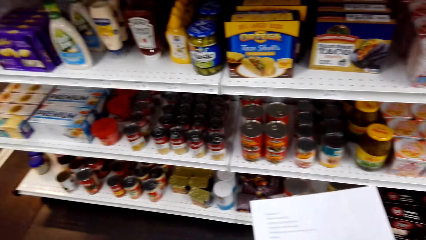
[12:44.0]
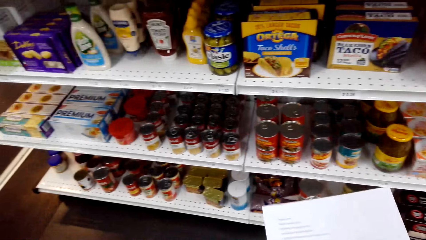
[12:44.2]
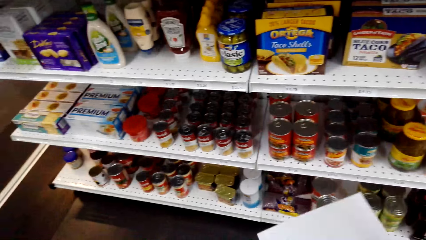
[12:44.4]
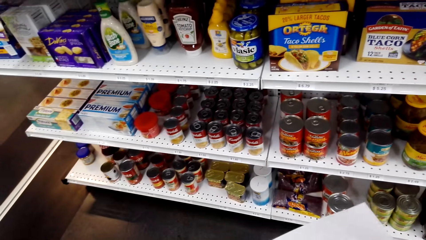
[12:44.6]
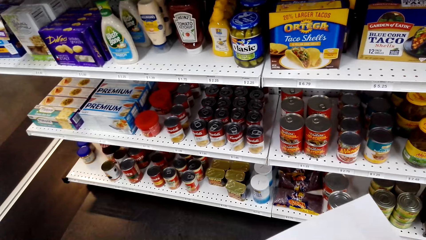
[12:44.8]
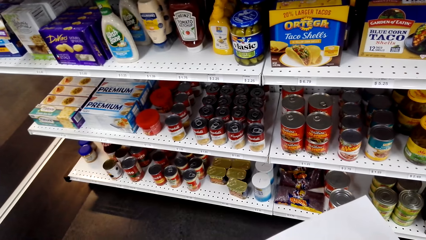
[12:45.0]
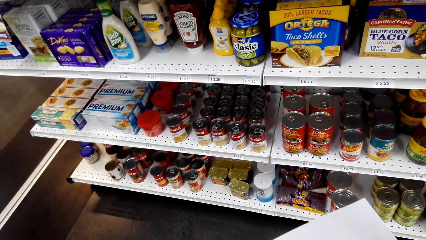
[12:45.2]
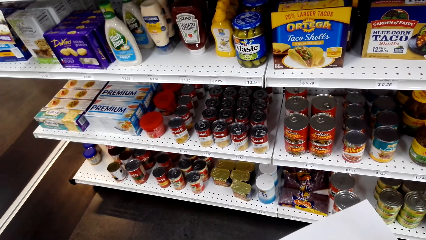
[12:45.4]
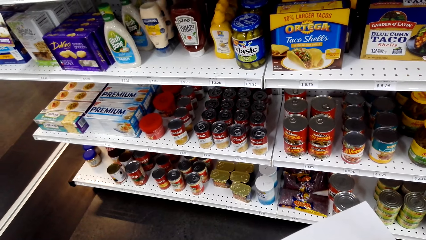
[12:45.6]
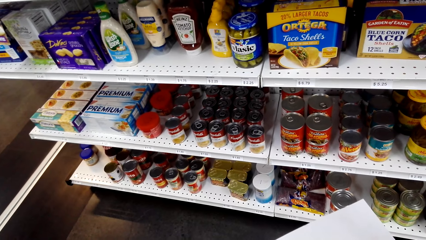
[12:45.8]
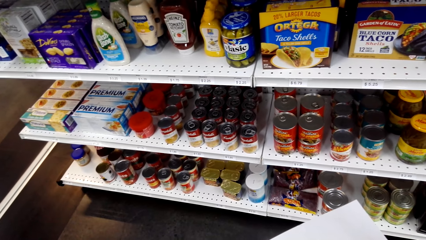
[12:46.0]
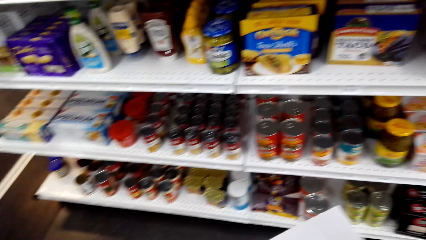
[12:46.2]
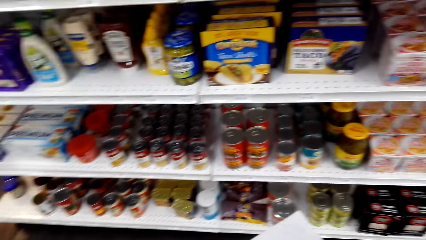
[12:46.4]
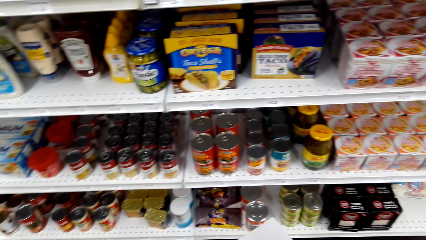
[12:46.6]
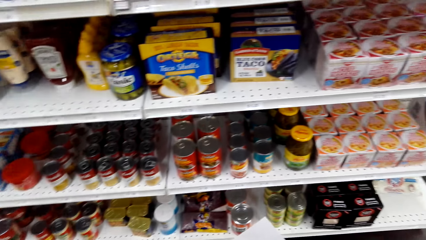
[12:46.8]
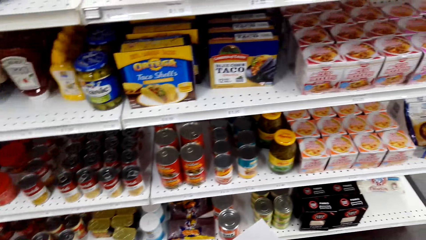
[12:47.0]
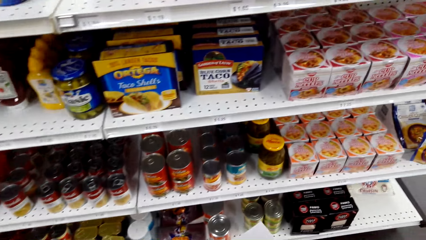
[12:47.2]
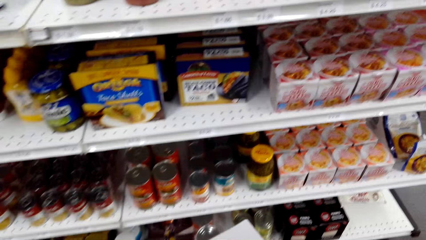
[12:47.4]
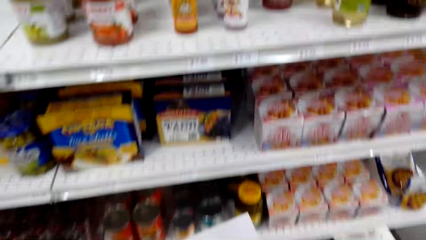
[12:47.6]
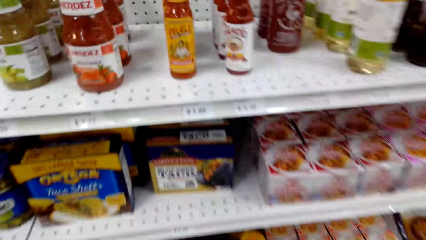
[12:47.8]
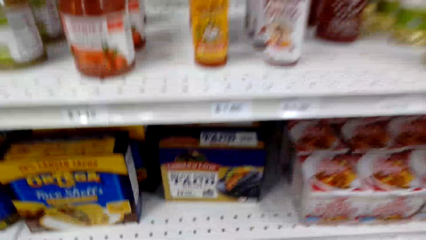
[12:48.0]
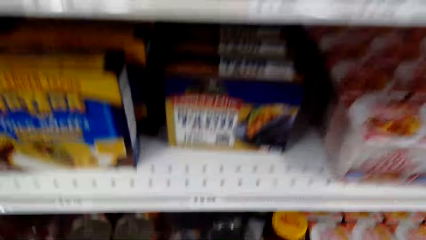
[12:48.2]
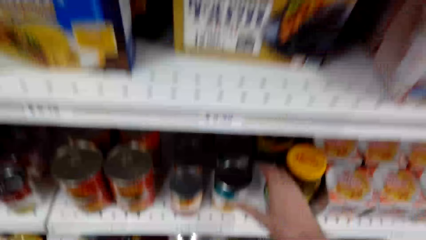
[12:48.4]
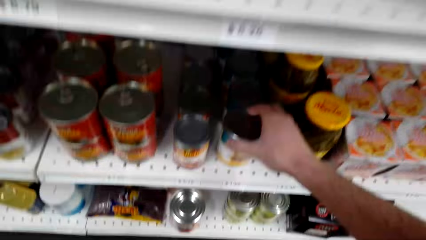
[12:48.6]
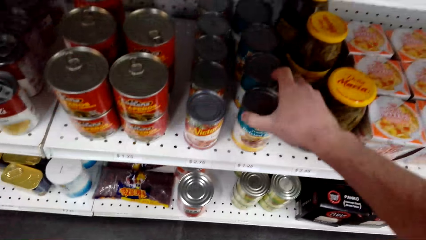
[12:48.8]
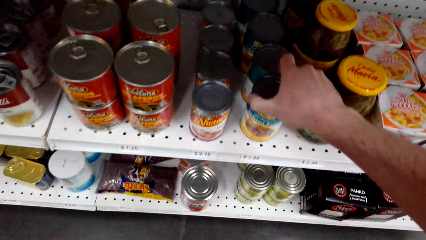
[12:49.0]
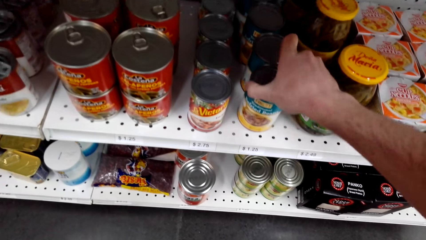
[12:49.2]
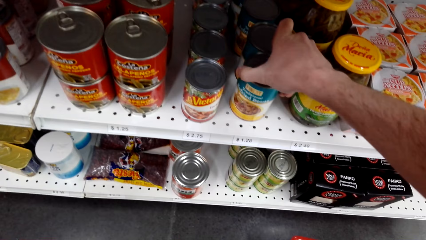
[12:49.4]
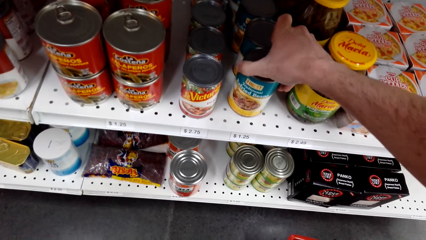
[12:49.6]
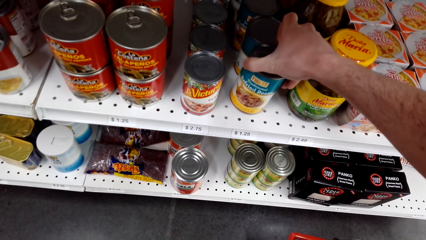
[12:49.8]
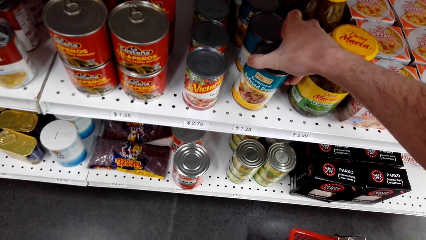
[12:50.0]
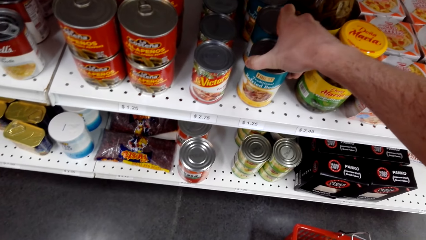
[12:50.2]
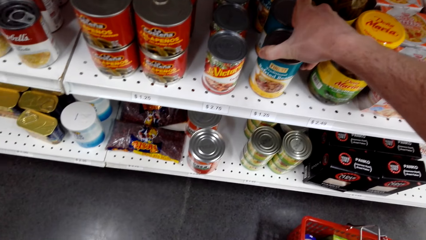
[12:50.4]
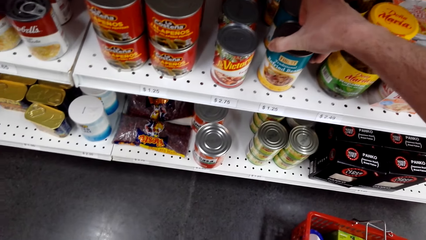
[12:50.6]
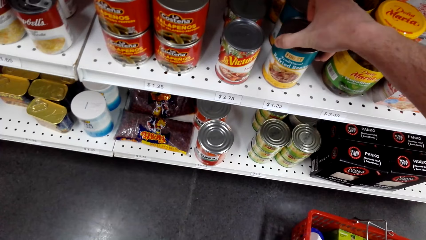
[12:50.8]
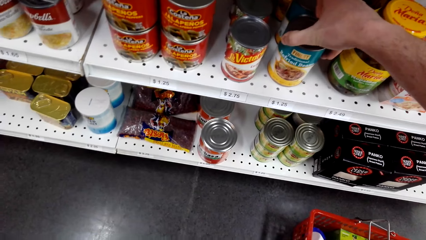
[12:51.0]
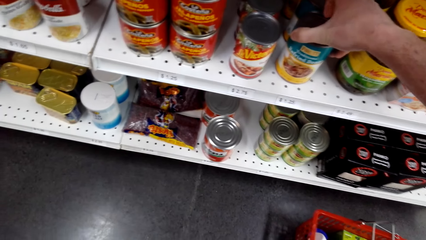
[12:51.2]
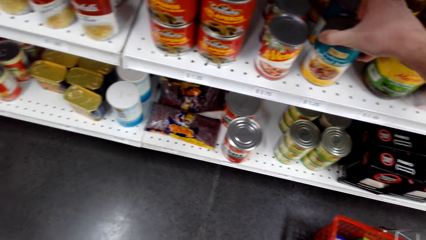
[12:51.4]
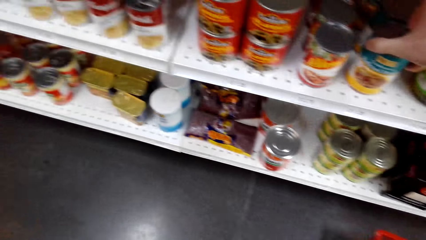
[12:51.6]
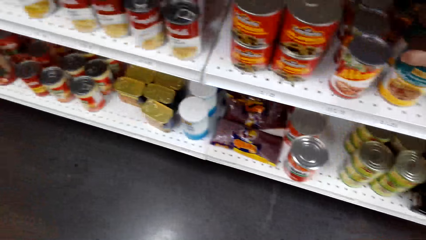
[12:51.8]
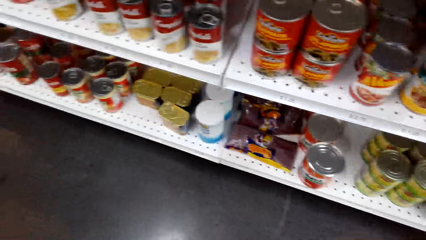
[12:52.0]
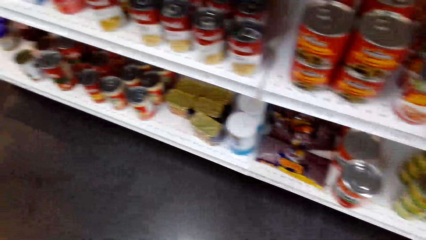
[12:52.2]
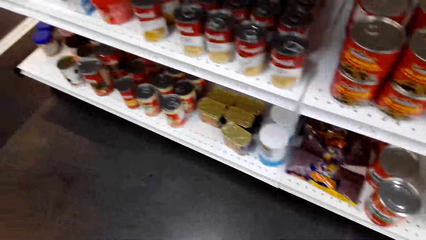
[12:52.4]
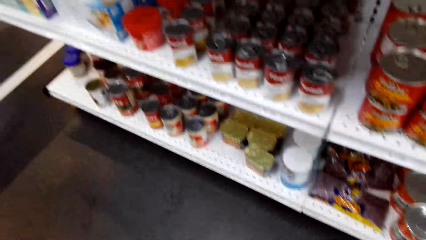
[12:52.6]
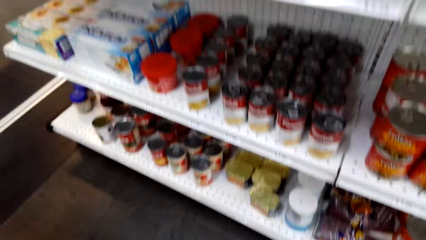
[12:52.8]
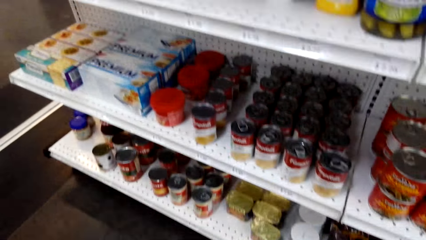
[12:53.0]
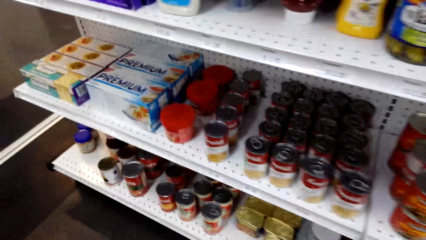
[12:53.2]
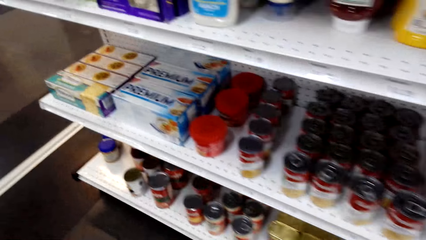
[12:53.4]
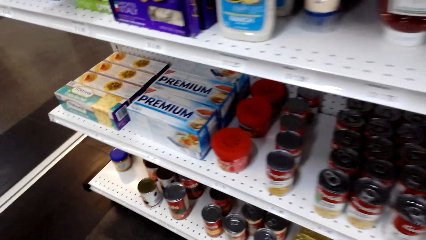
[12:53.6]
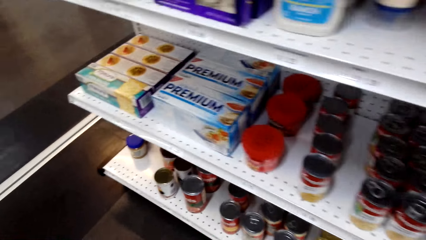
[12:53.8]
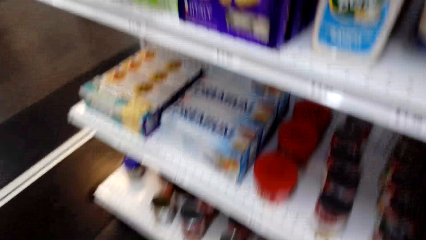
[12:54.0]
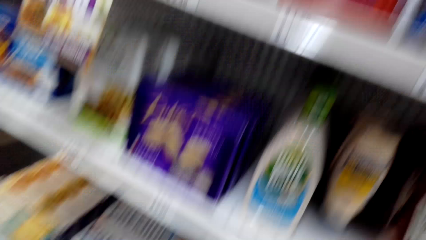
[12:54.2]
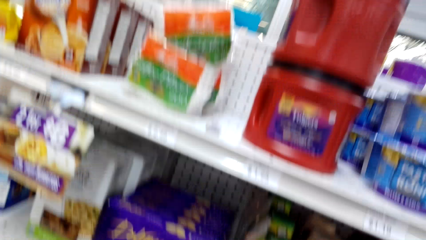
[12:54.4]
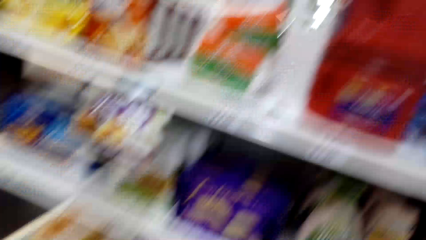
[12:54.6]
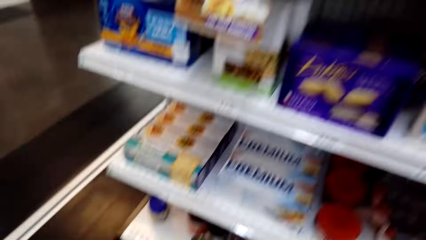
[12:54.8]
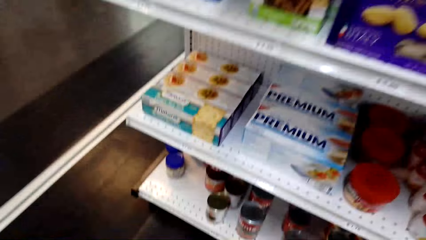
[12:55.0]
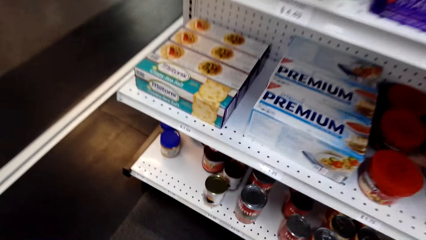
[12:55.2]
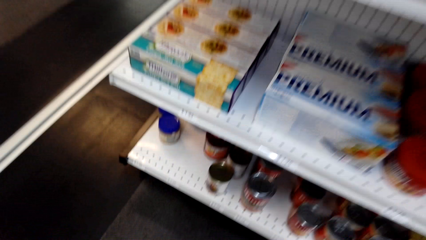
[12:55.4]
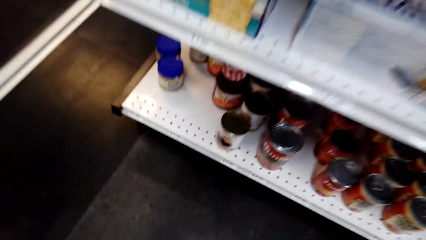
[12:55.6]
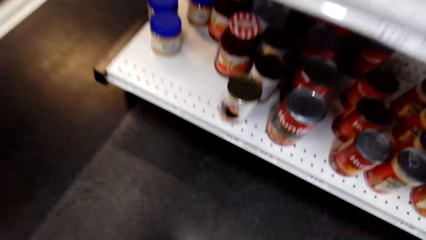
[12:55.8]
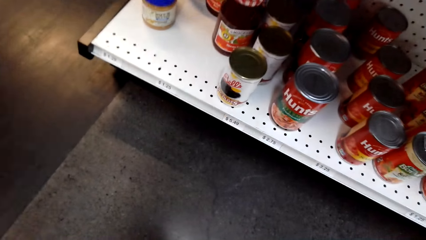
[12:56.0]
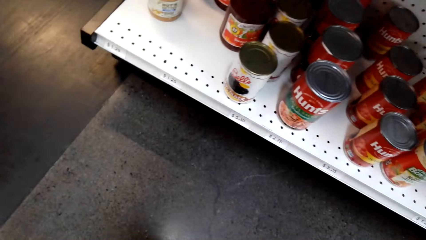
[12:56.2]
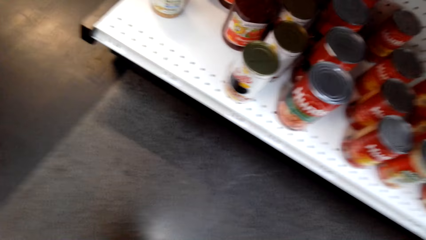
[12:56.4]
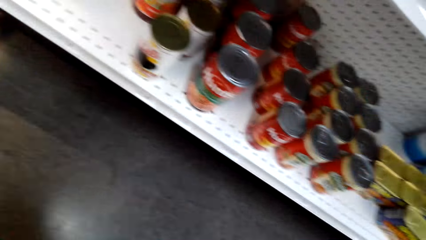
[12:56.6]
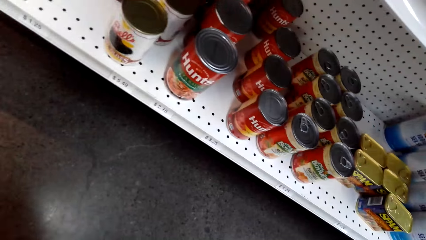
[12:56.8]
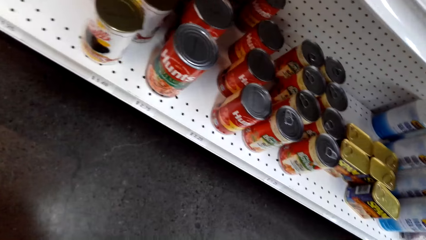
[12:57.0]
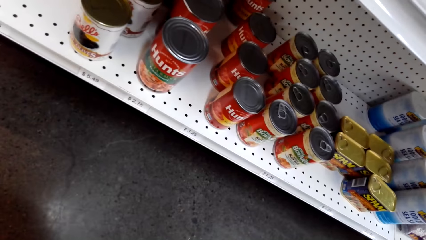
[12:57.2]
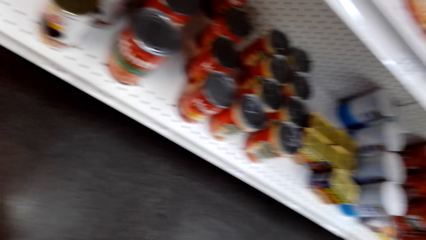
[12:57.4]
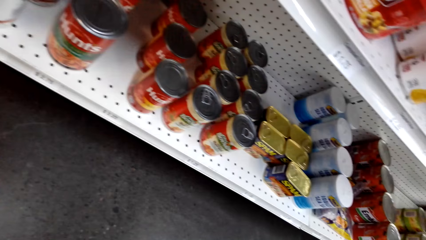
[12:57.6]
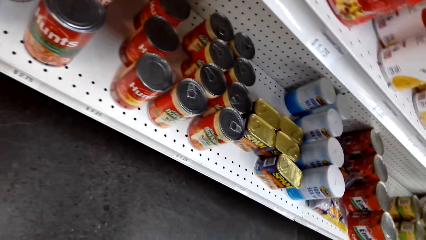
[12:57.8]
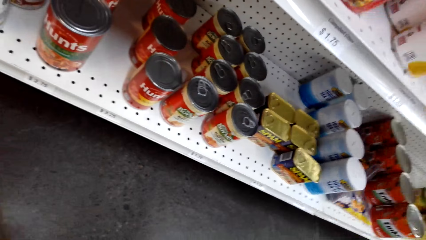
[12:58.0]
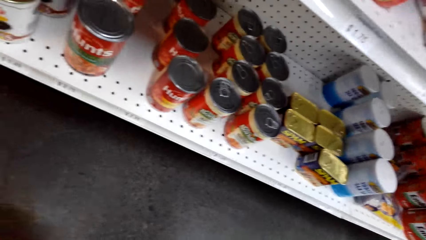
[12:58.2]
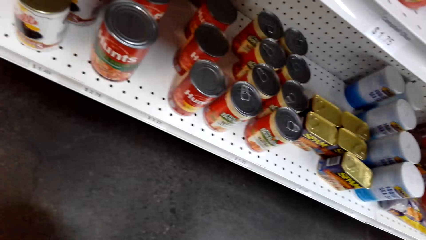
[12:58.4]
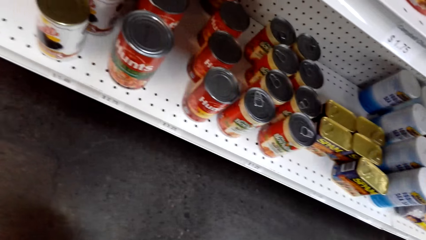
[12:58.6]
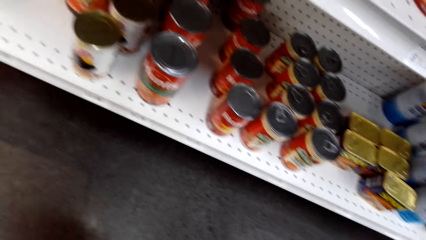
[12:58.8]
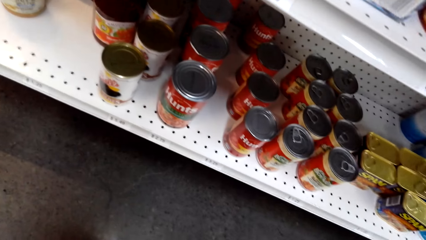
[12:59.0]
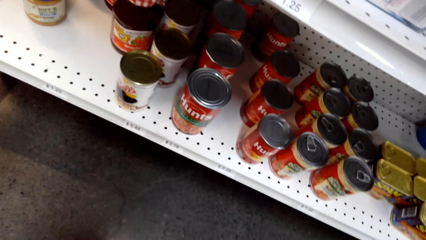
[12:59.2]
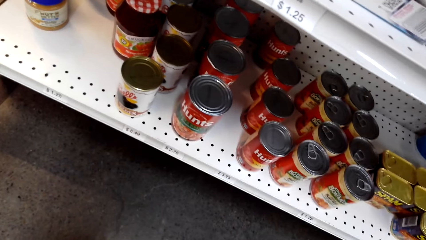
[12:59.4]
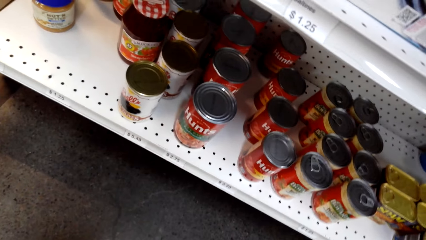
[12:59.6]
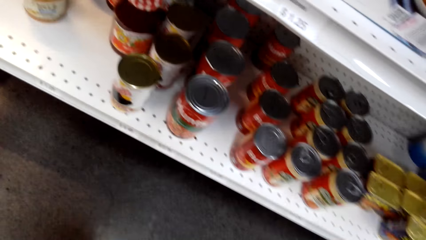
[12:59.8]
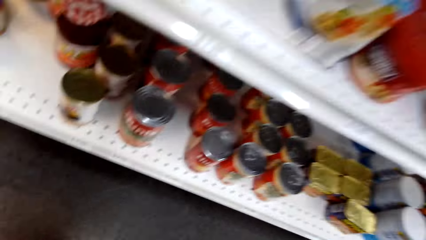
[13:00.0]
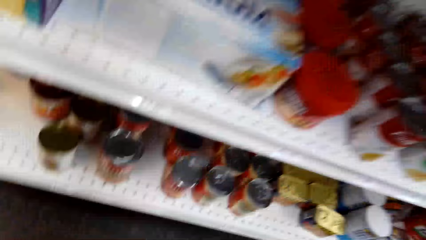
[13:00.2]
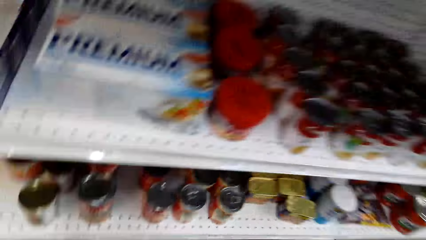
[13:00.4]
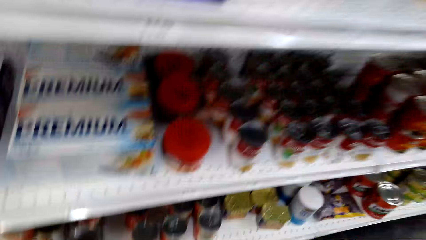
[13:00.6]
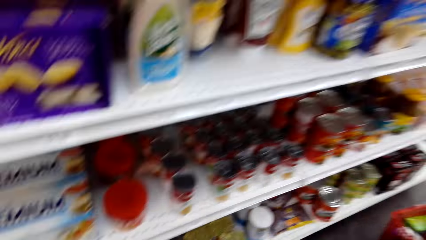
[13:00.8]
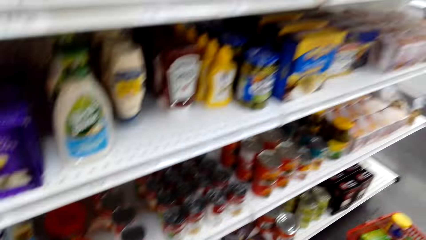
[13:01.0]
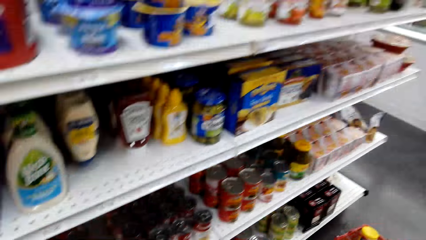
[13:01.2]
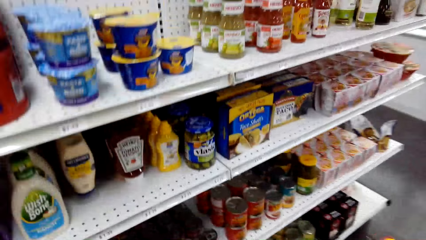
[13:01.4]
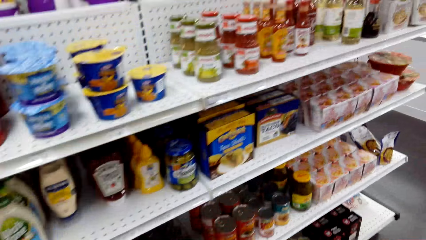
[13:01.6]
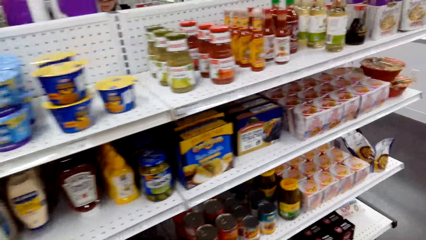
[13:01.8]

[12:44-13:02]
The camera wearer picks something. They touch the container on the shelf. They look around.
